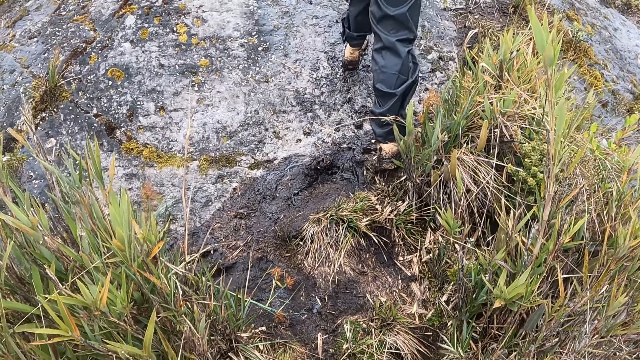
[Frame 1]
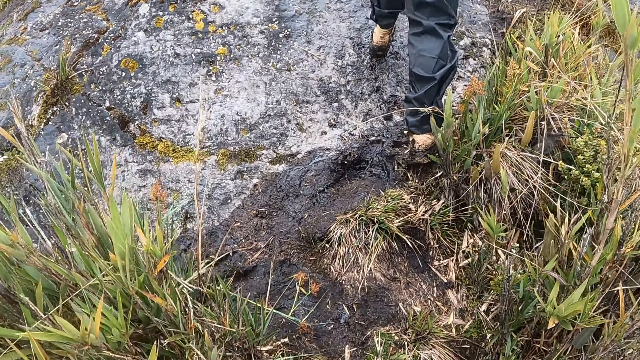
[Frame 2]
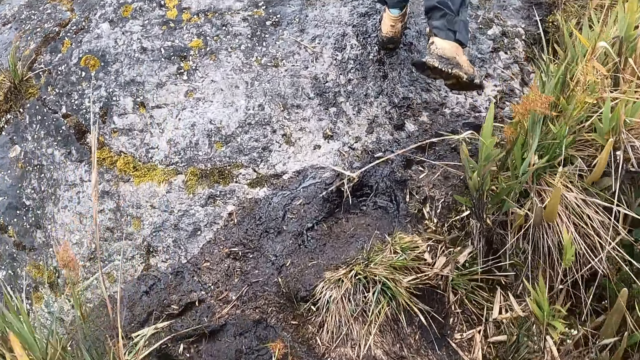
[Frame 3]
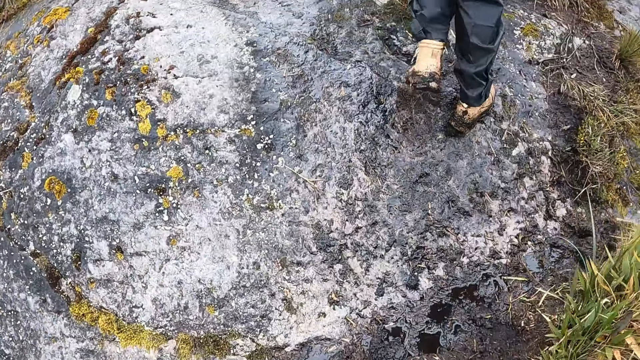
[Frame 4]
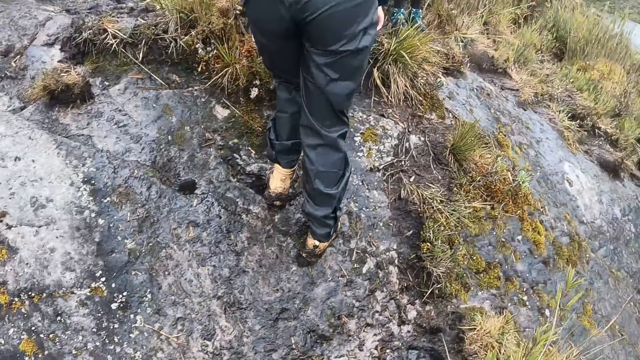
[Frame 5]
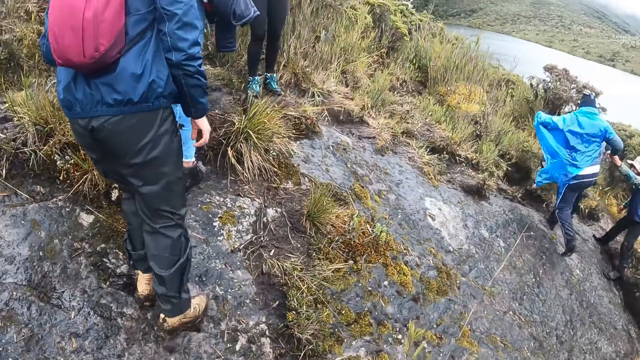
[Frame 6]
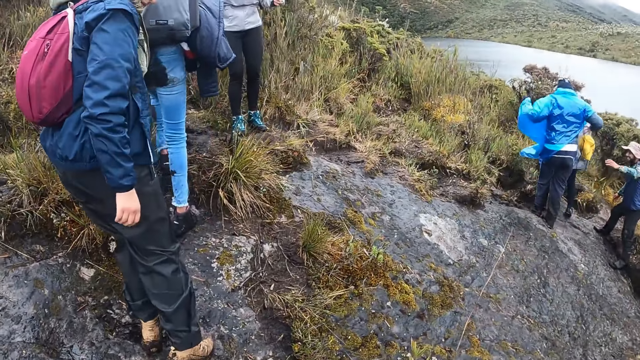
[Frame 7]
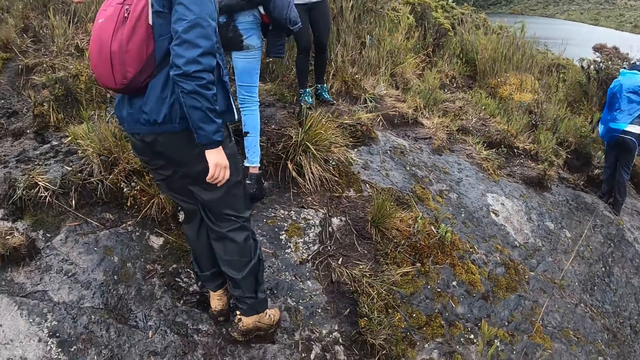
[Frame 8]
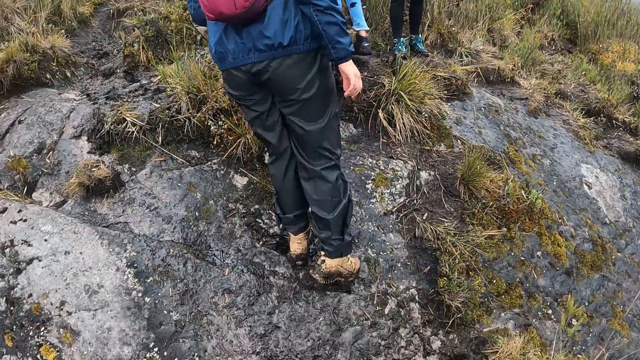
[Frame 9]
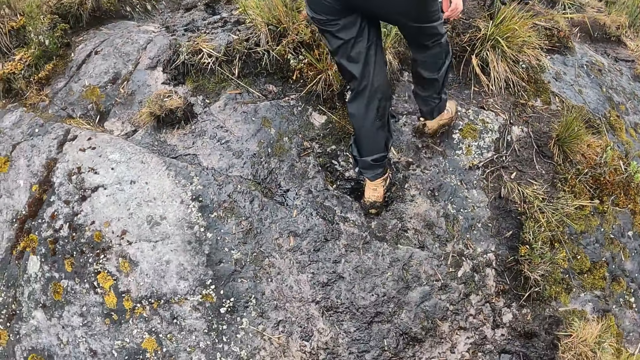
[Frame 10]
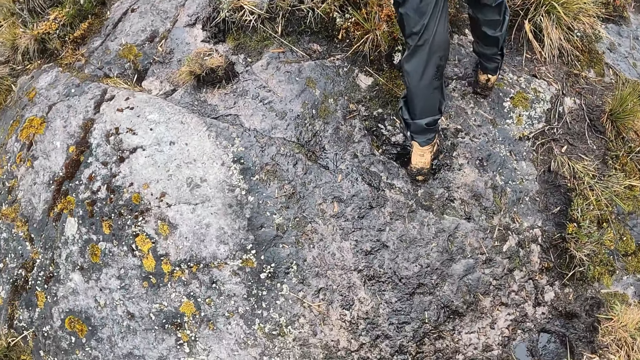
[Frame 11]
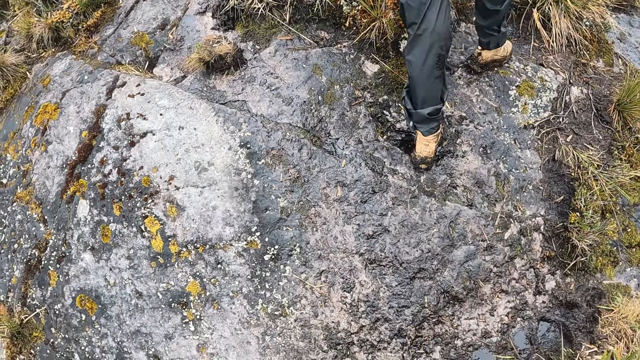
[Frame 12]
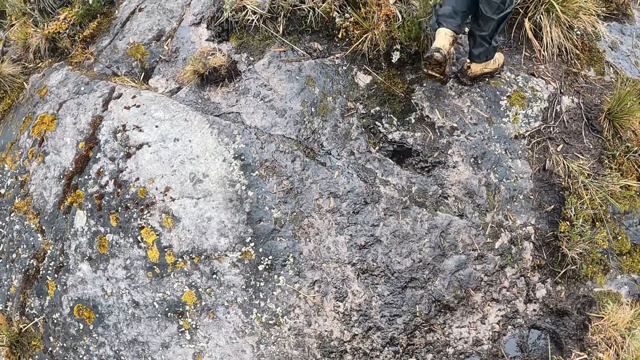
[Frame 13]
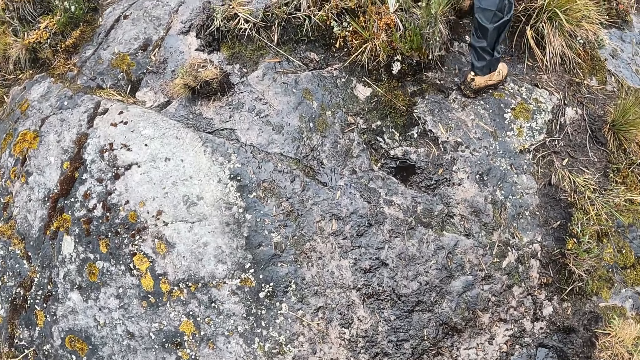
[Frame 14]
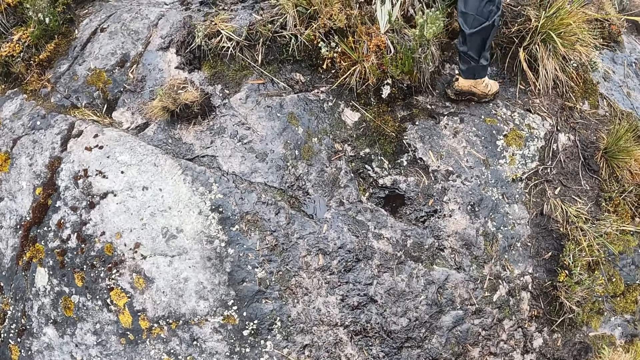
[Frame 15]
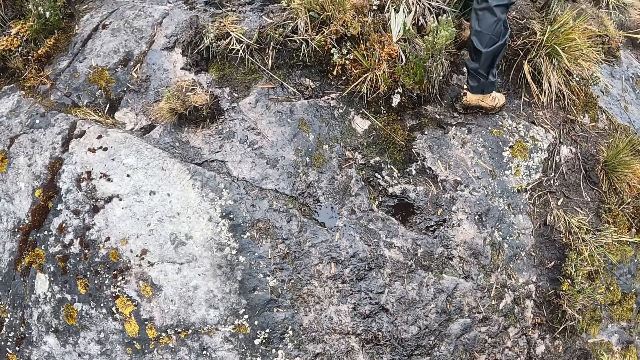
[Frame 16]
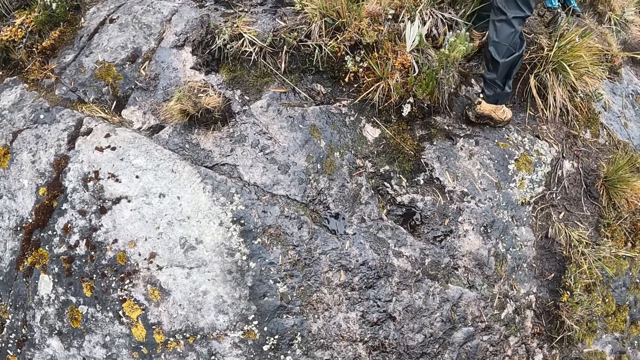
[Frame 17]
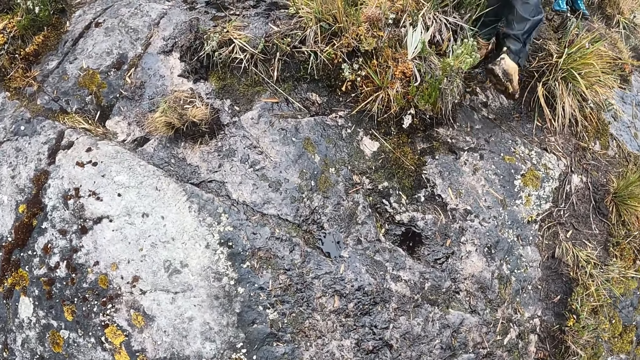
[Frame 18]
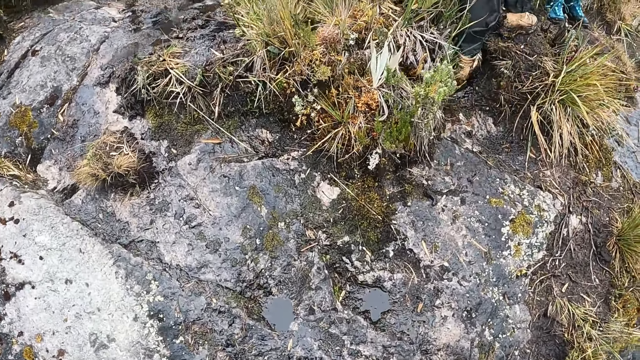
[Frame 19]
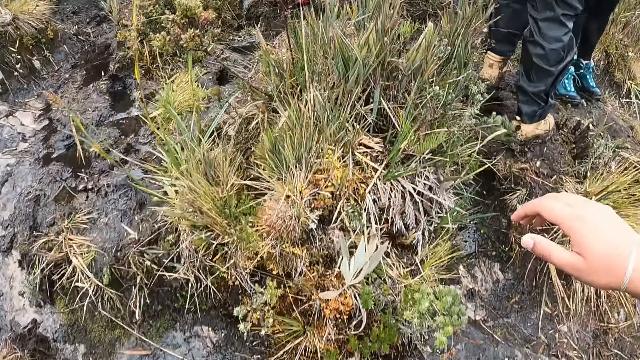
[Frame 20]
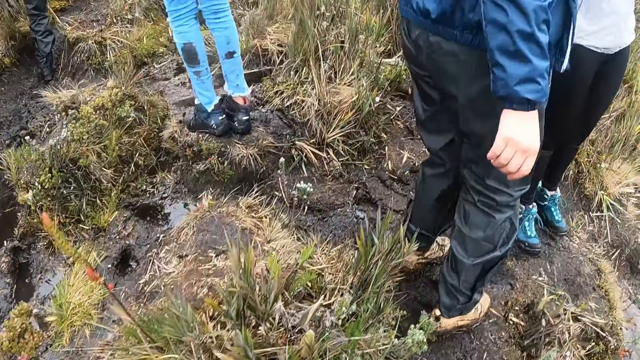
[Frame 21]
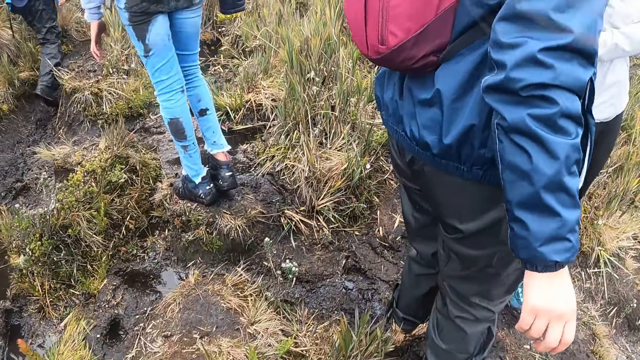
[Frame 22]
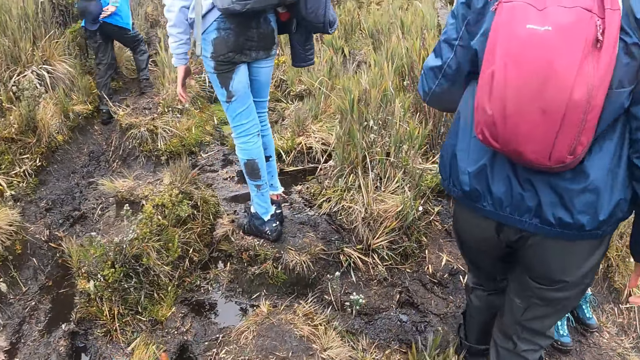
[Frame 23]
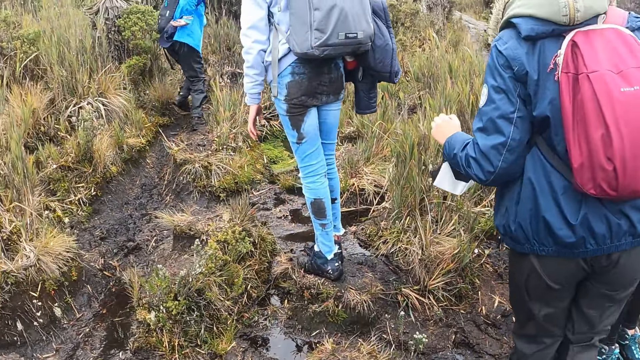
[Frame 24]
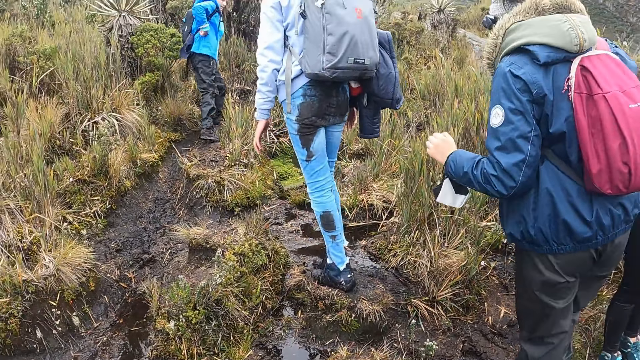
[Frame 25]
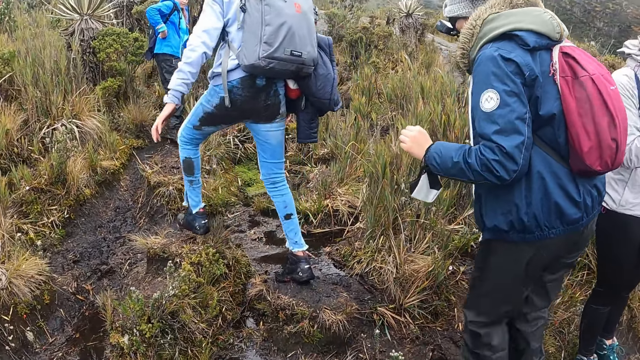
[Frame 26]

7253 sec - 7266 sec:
The man pulls the left hand of another man with his right hand. The first man leaves the left hand of the other man in his right hand. The camera wearer raises her right hand.

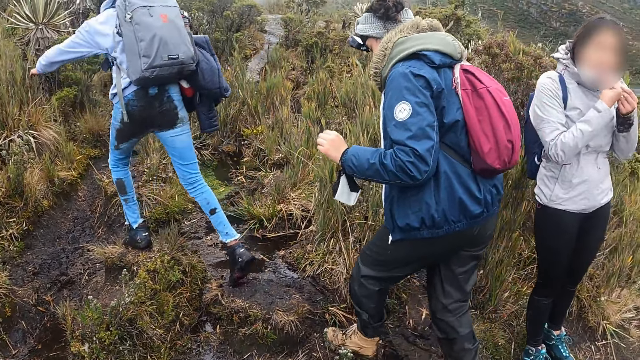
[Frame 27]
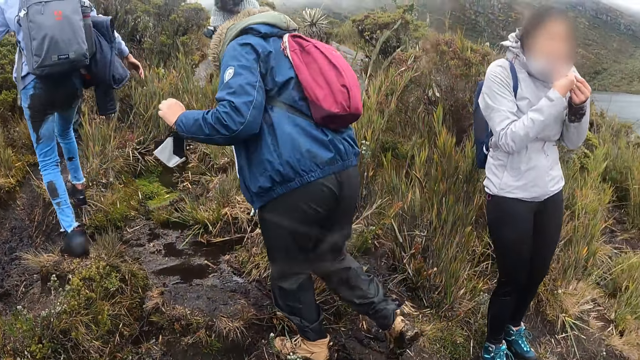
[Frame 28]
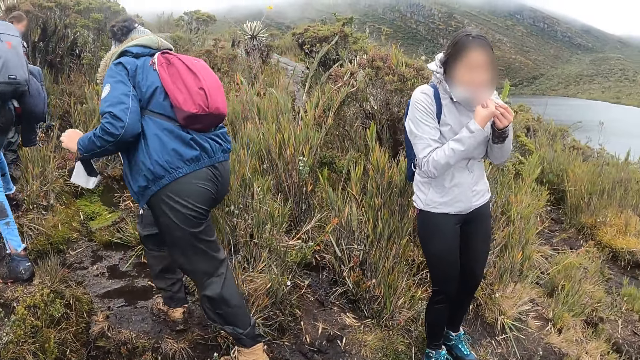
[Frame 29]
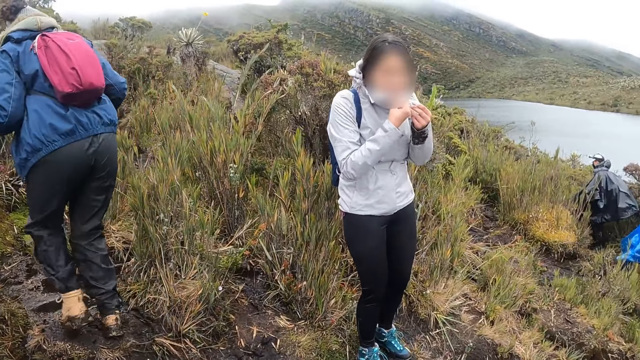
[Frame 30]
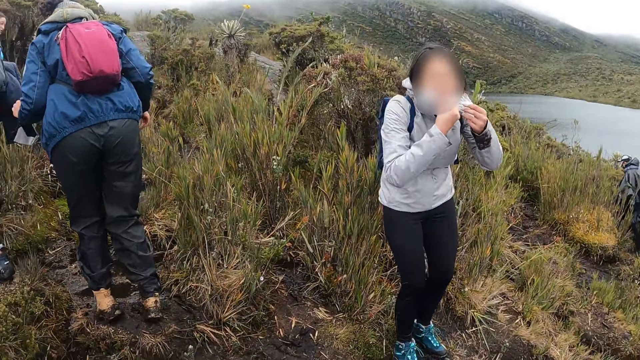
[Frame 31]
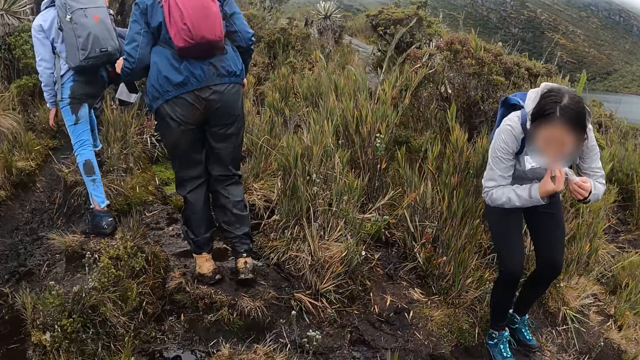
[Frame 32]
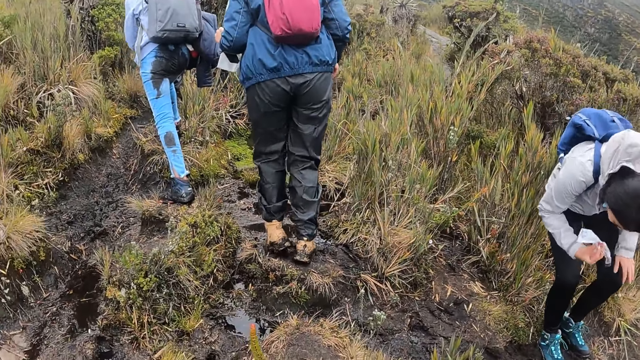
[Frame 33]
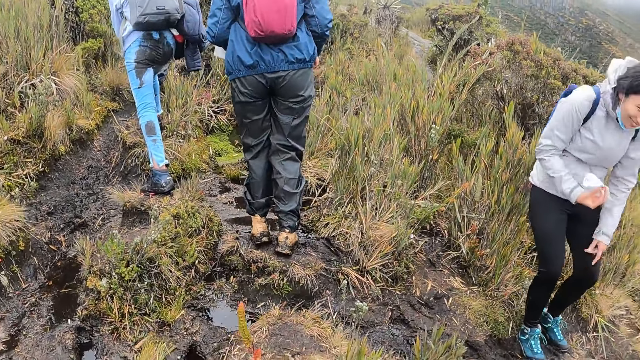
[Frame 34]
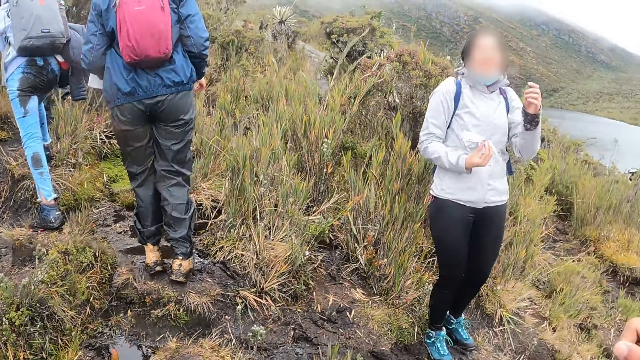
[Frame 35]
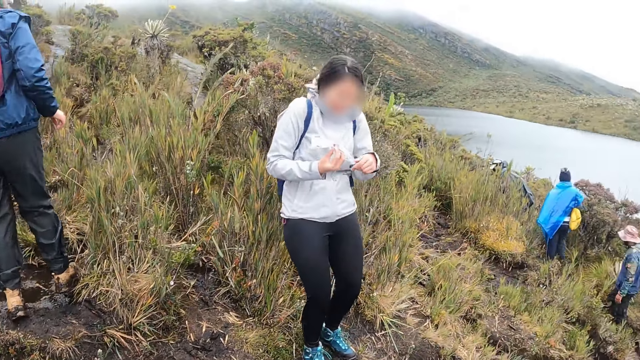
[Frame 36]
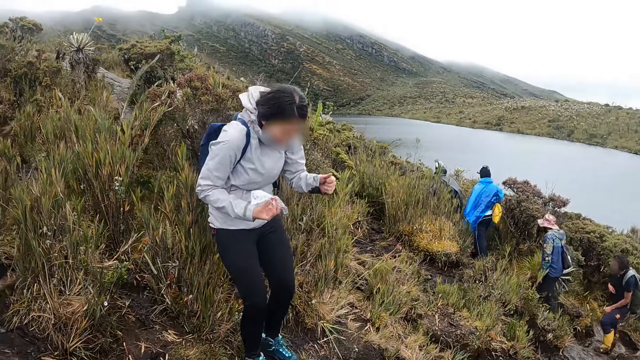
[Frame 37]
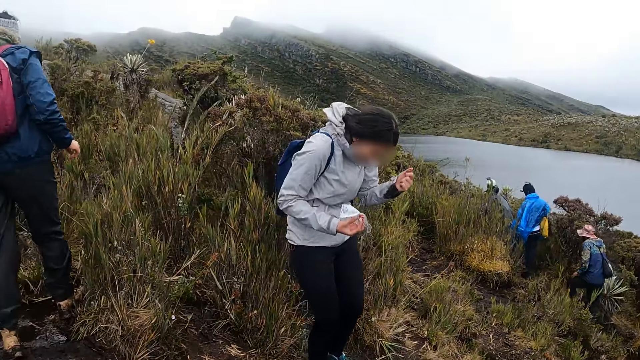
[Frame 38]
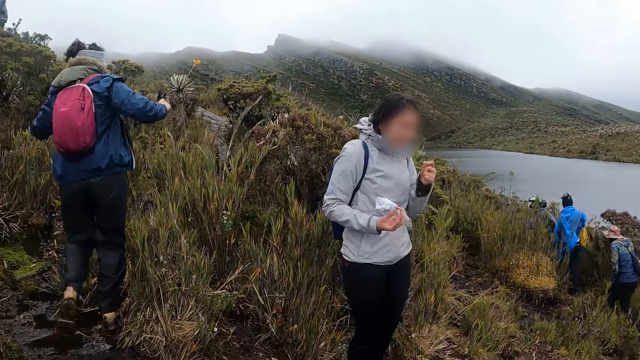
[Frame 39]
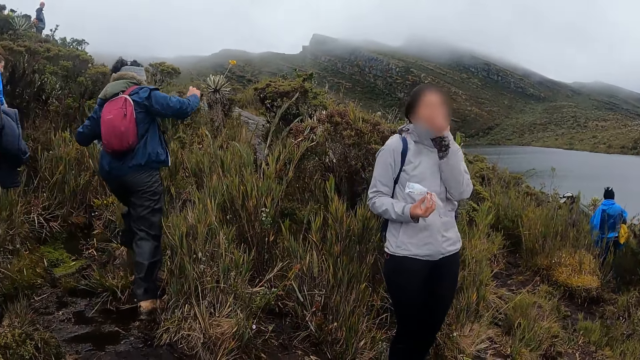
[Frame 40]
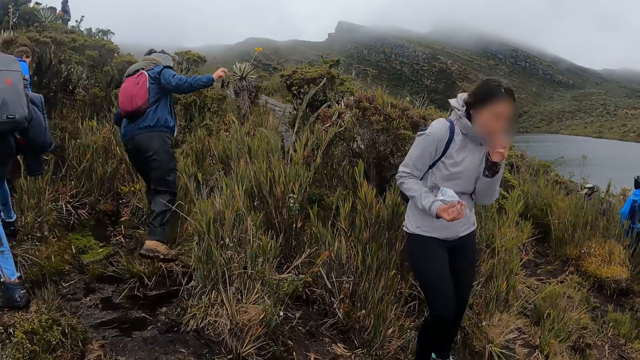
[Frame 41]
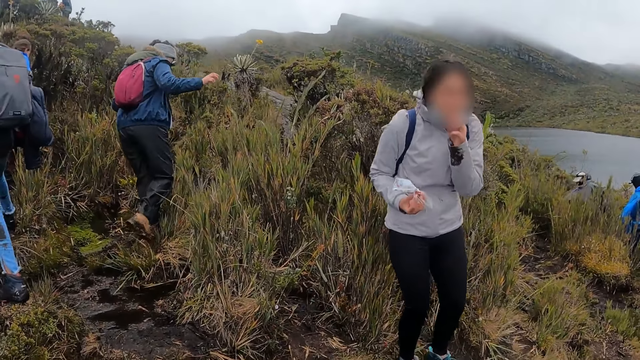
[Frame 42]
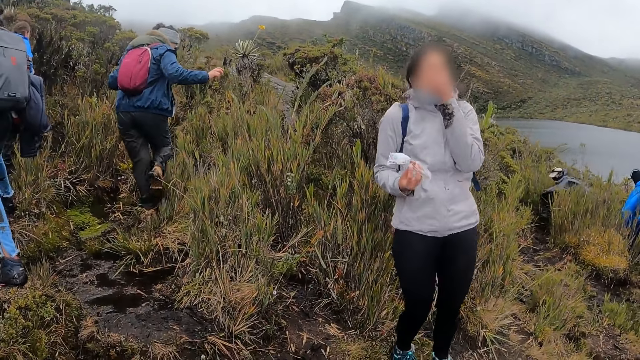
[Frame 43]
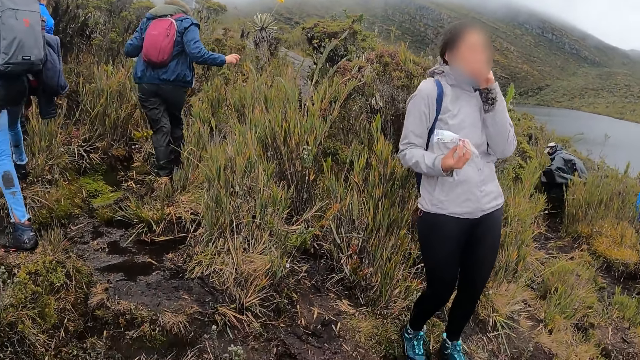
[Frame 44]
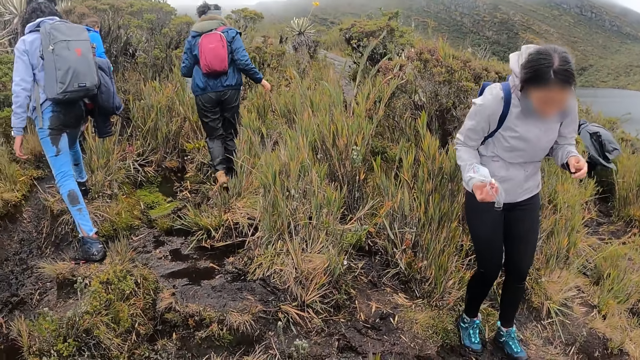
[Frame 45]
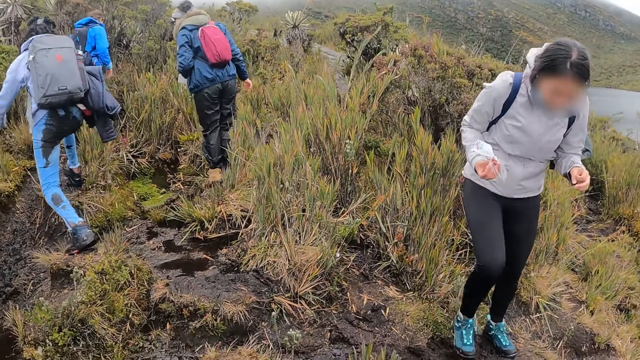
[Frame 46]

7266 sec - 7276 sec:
The woman holds the nylon with both hands. The woman removes her left hand from the nylon, and taps her left knee with her left hand. A lady interacts with the camera wearer. The woman touches her mouth with her left hand.
